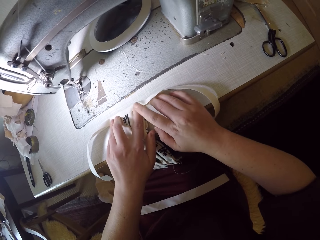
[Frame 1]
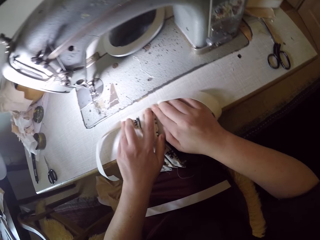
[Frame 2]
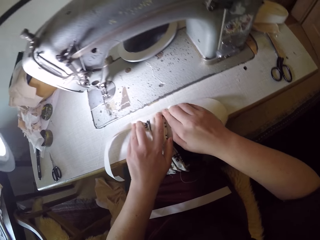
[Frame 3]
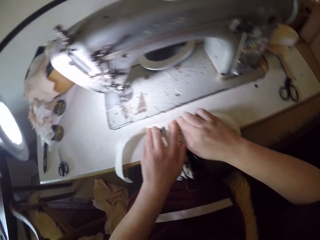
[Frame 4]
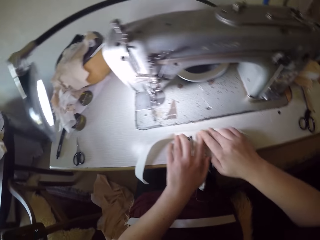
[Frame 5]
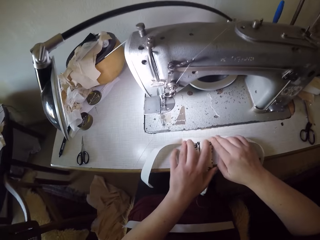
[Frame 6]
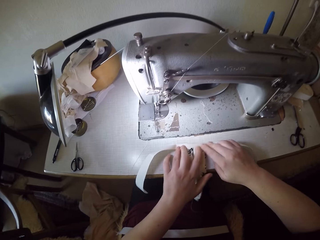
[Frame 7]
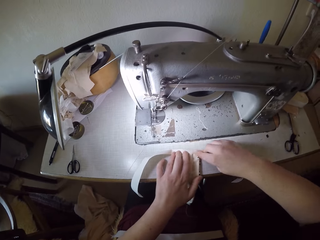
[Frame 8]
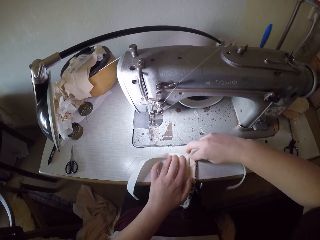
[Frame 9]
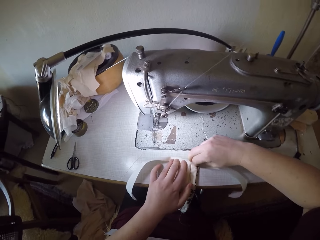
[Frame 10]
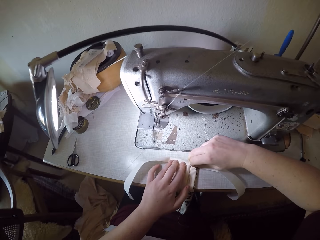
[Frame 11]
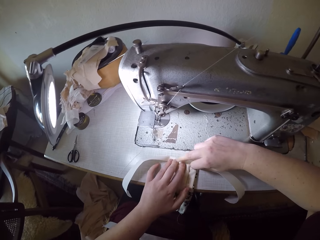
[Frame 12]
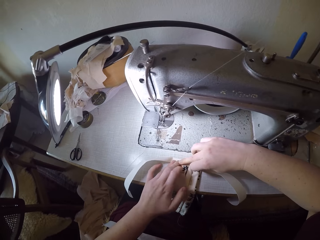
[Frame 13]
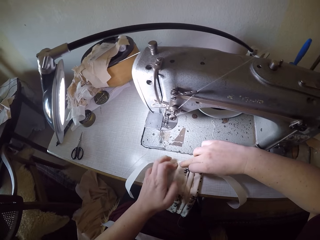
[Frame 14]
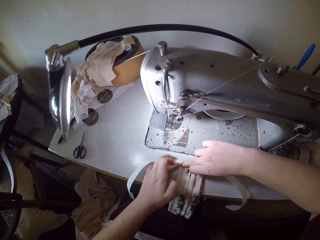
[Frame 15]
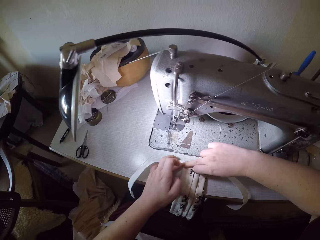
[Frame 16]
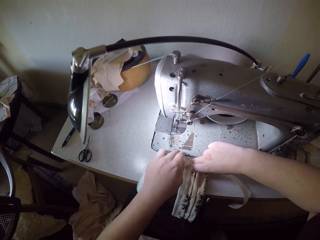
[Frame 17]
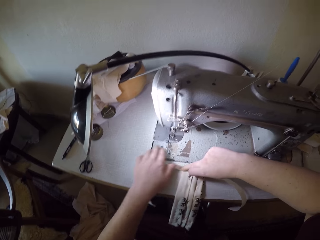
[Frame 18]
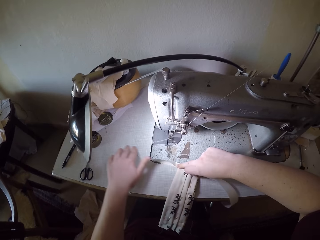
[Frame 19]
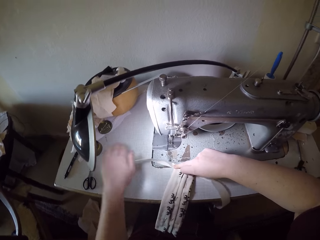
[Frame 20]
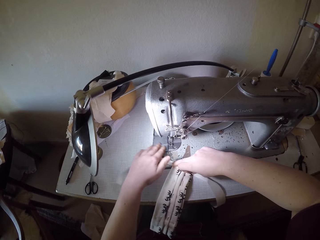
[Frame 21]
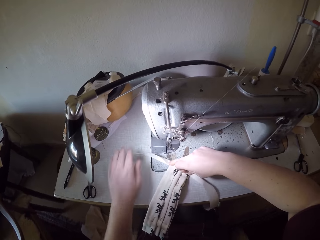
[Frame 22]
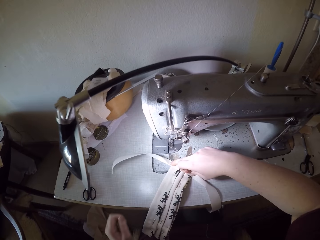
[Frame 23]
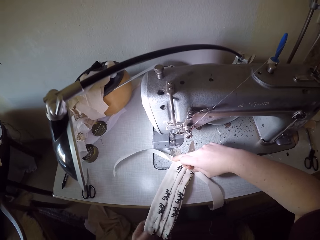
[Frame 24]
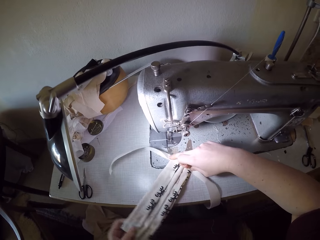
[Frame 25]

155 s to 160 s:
The camera wearer moves the two pieces of cloth across the surface of the sewing table.

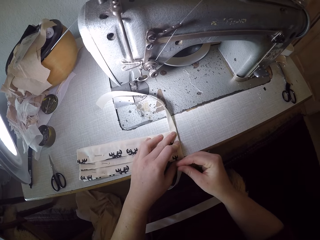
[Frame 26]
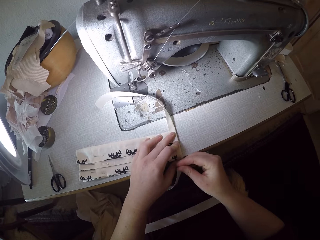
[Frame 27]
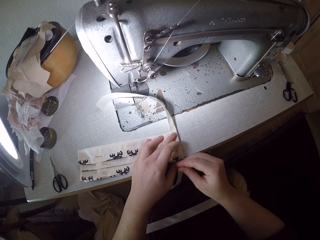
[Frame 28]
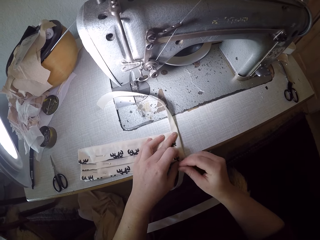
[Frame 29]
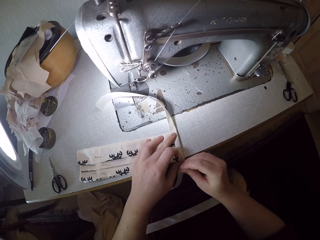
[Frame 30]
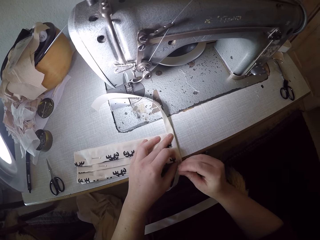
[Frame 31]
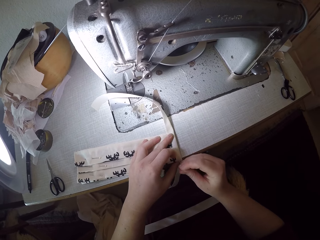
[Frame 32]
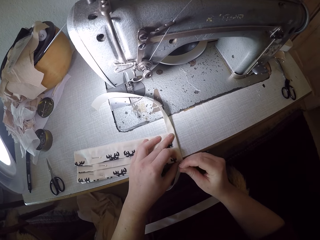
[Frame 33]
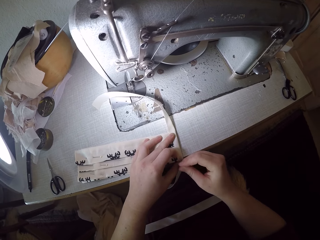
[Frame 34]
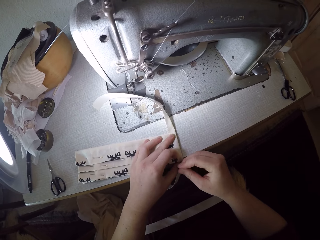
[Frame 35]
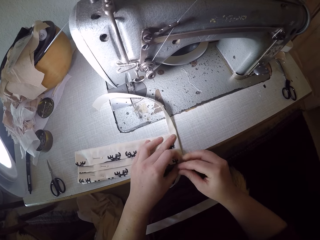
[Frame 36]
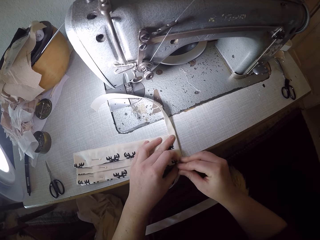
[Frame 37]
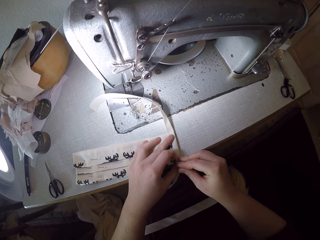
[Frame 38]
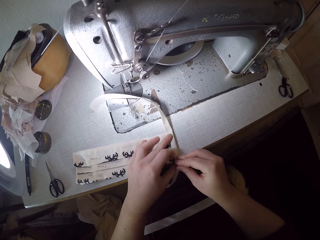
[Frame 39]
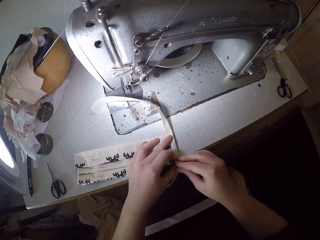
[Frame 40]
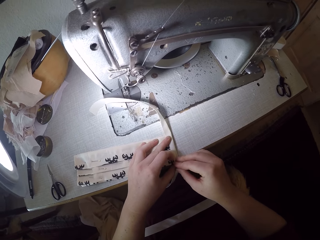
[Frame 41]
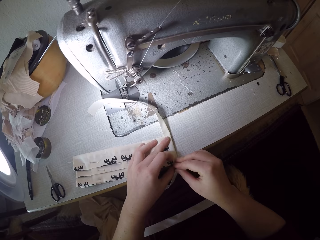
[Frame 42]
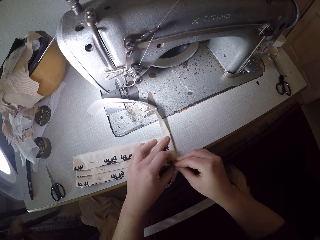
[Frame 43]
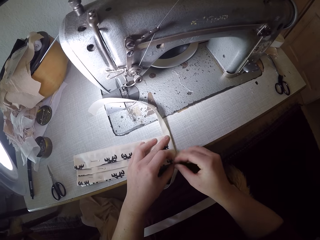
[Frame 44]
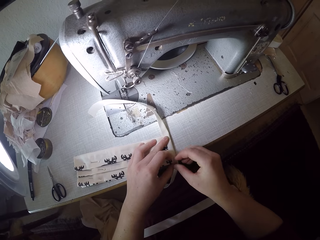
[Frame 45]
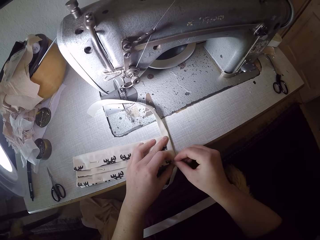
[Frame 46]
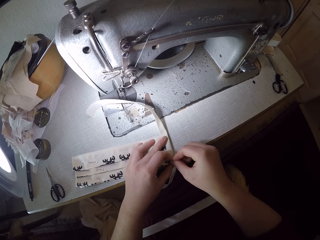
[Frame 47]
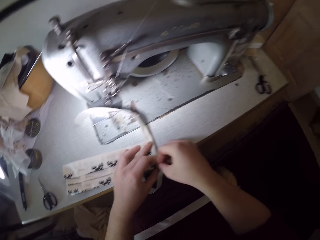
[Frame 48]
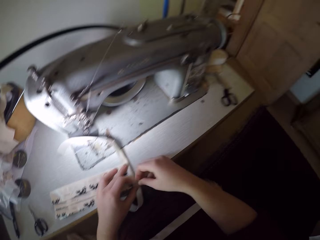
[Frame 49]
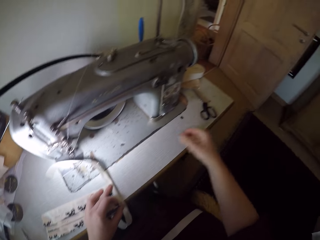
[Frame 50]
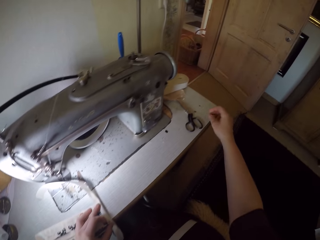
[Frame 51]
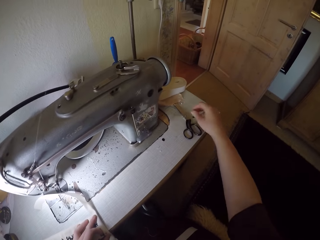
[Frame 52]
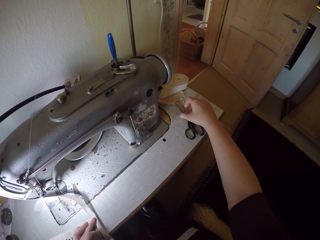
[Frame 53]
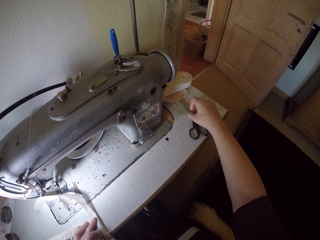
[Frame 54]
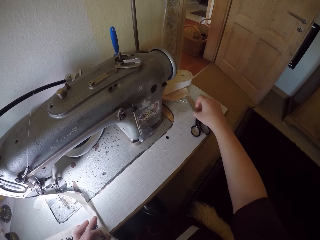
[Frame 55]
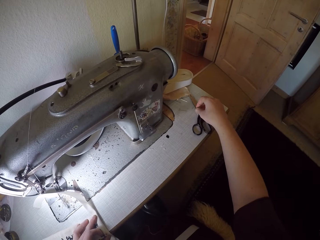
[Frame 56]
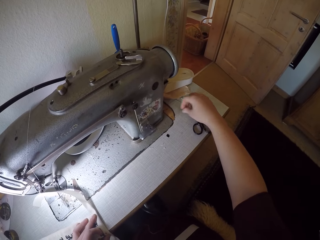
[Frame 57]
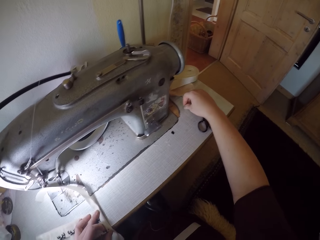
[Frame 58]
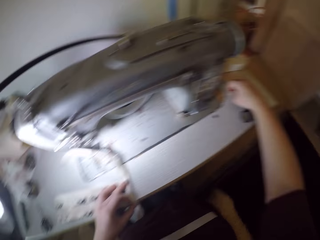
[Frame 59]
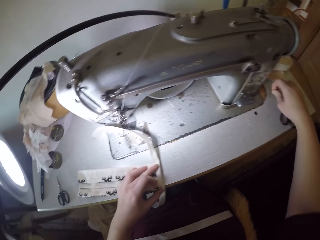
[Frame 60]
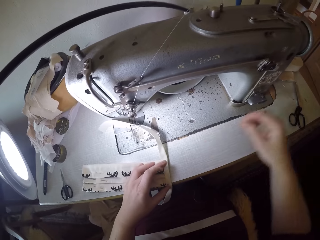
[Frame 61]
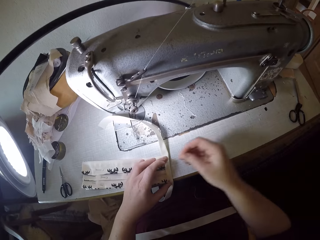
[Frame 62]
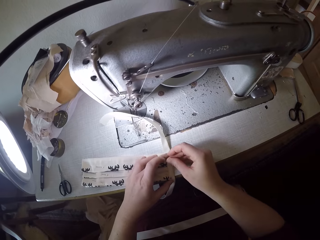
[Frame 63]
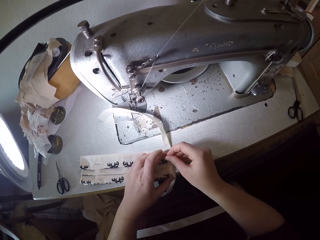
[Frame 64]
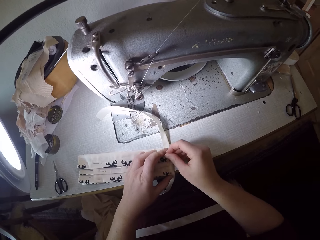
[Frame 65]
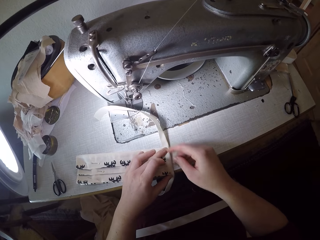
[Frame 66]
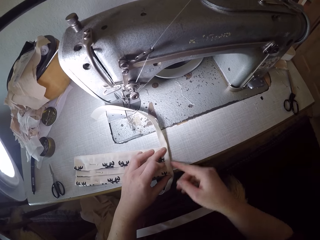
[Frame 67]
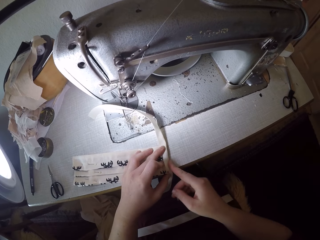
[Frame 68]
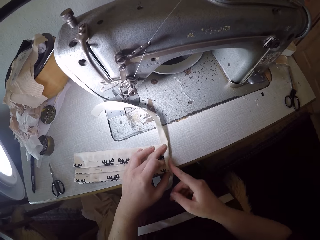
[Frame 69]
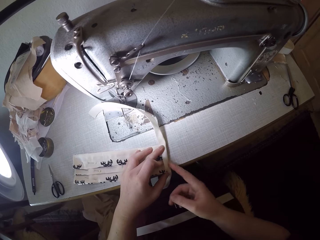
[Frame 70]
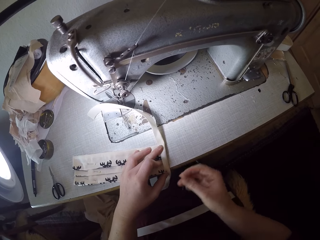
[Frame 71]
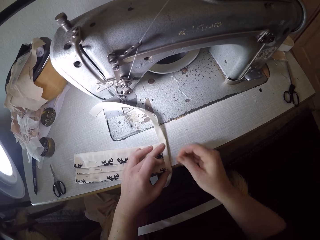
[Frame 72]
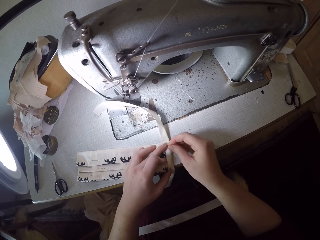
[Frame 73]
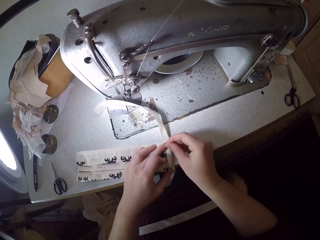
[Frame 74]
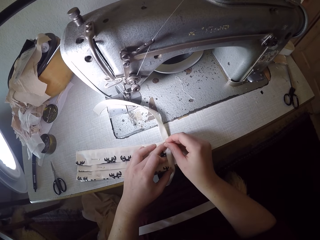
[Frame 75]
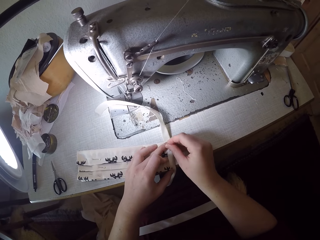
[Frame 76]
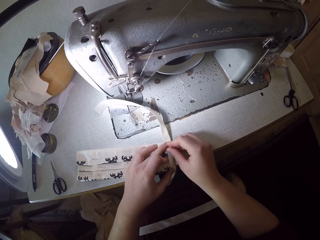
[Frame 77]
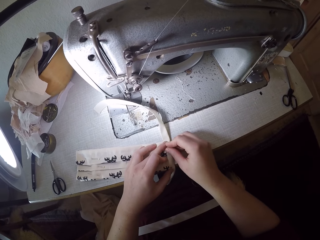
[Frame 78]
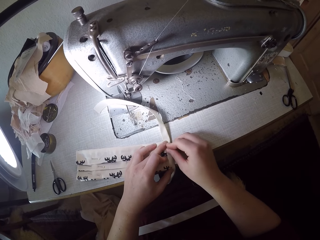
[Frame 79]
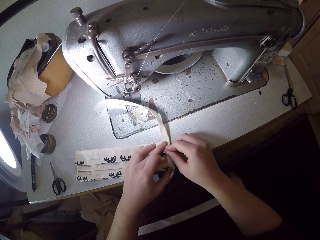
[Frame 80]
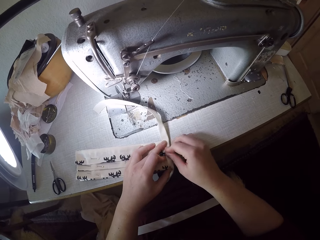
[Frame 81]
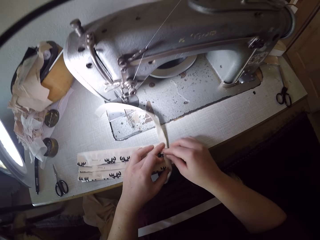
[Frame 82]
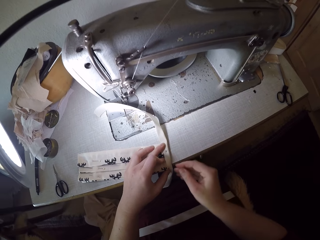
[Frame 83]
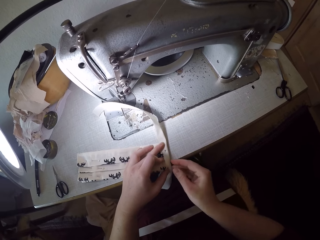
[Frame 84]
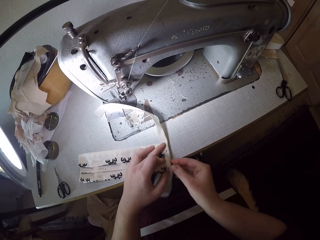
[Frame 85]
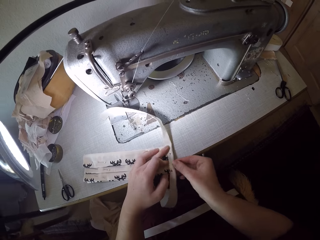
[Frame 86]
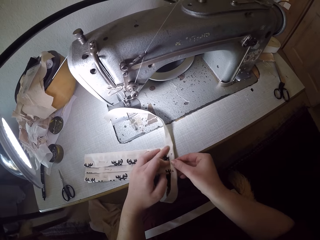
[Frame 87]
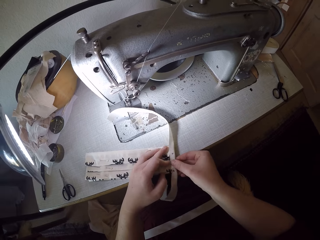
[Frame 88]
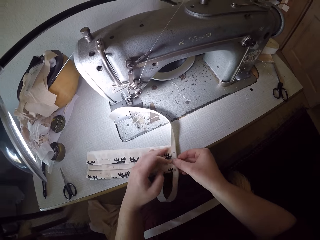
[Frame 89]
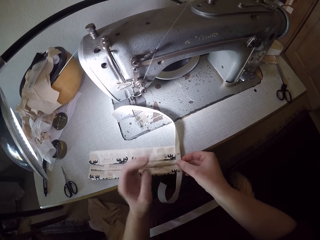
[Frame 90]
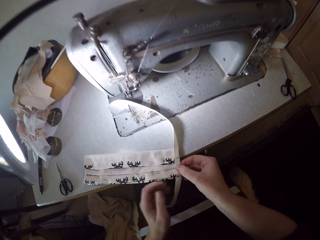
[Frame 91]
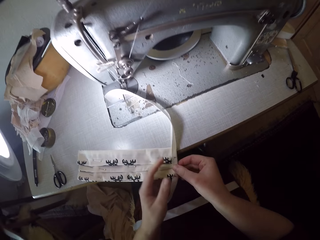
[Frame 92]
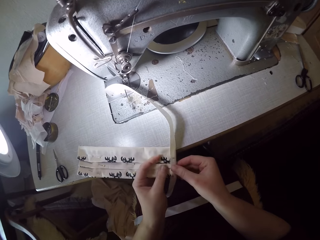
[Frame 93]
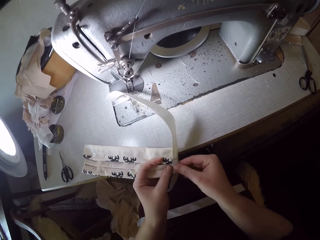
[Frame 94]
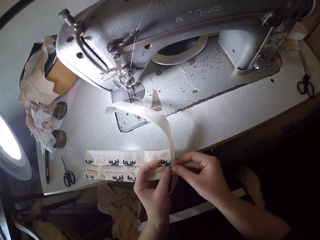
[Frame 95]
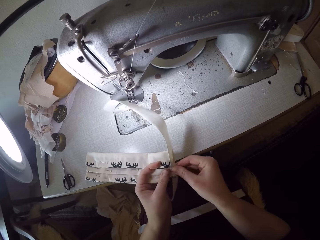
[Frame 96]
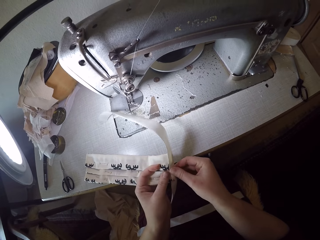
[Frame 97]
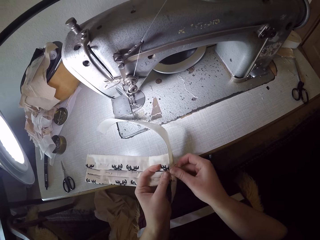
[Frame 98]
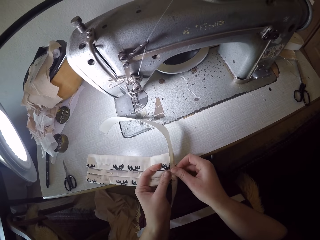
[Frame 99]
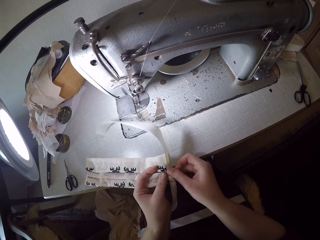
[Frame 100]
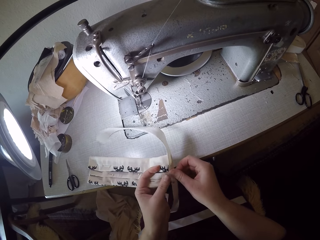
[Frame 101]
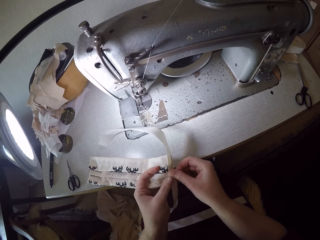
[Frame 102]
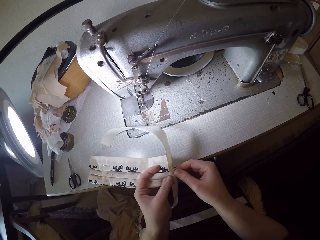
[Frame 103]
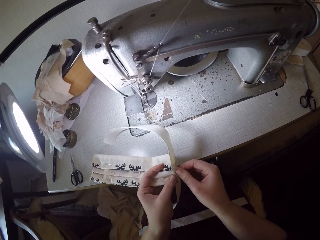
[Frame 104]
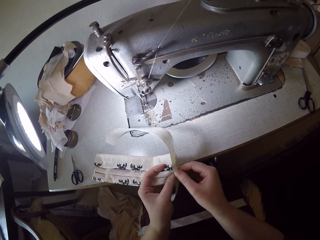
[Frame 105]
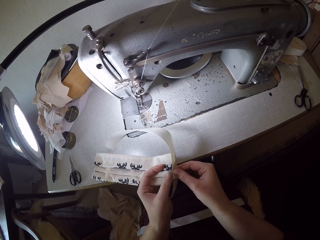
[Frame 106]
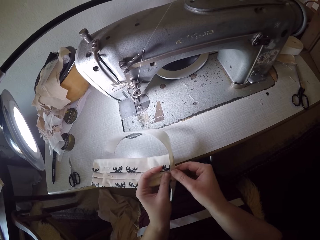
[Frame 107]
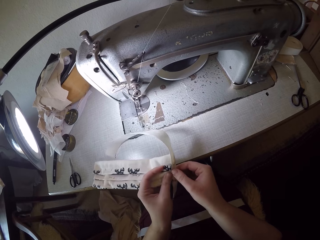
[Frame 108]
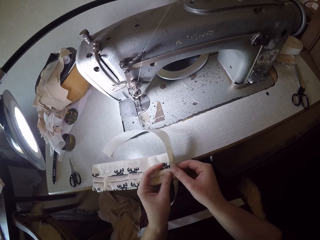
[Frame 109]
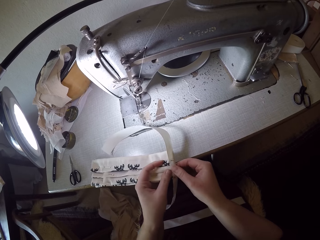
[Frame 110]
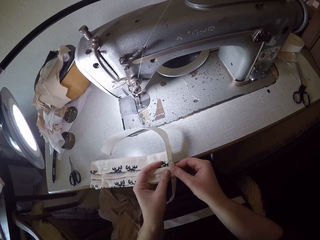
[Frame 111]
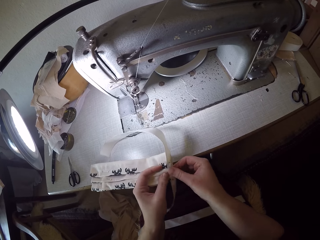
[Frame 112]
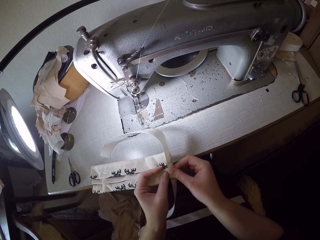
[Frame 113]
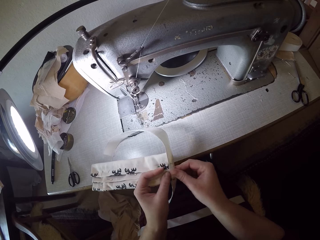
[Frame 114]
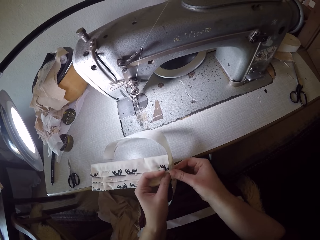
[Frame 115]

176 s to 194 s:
The camera wearer pierces a needle through the pieces of cloth. She places a hand on the scissors. She picks up a pin or needle on the sewing machine with her right hand. She pins the elastic strap to the piece of cloth. She pierces the needle through the pieces of cloth. She handles the two pieces of cloth.
